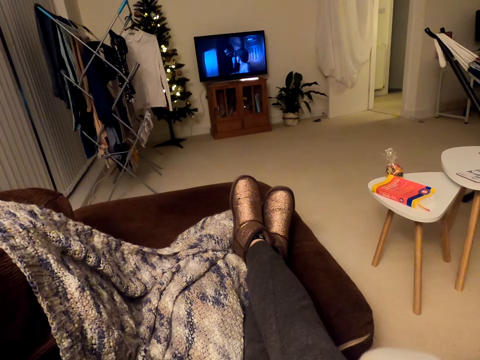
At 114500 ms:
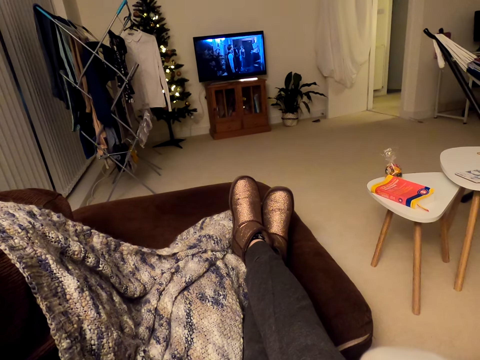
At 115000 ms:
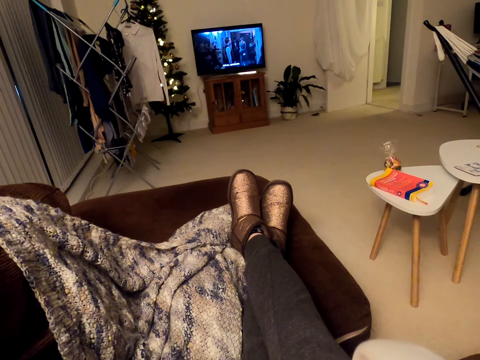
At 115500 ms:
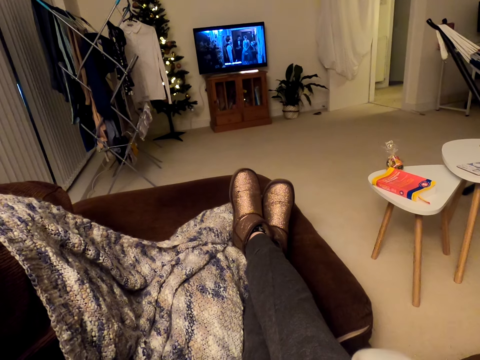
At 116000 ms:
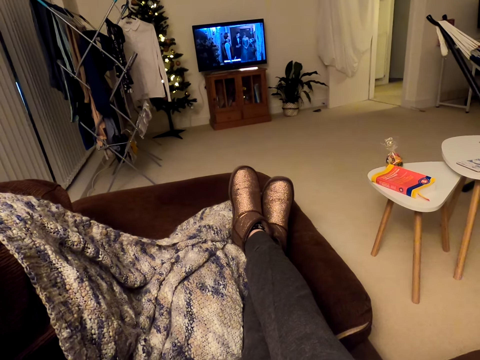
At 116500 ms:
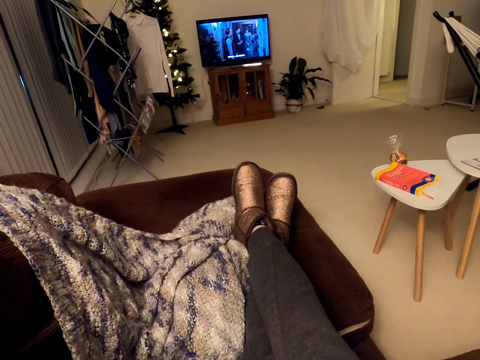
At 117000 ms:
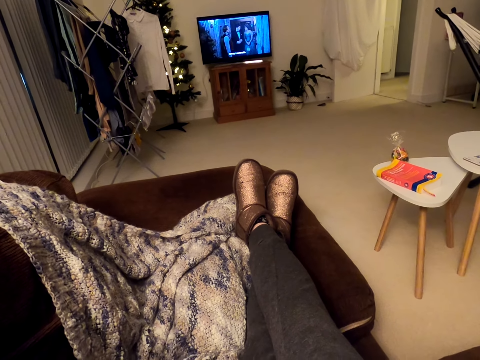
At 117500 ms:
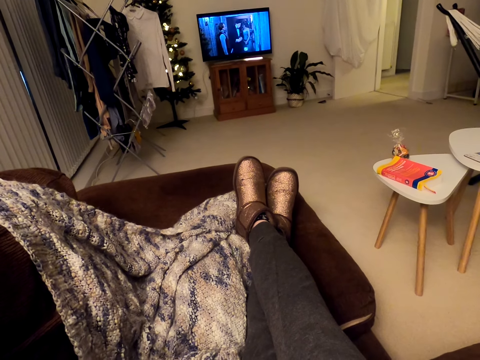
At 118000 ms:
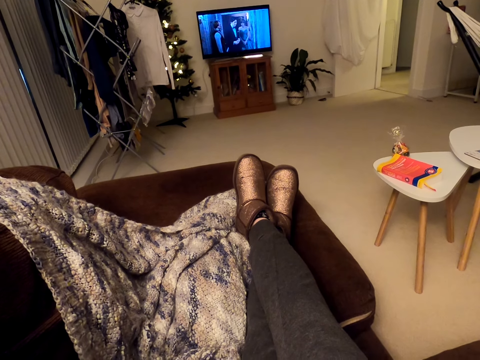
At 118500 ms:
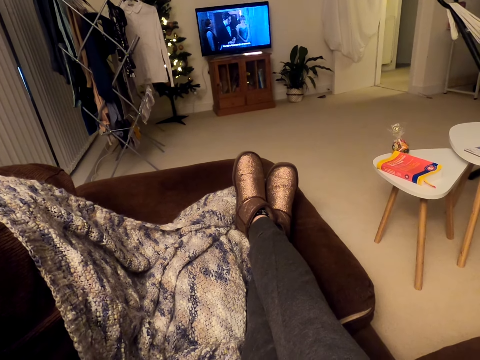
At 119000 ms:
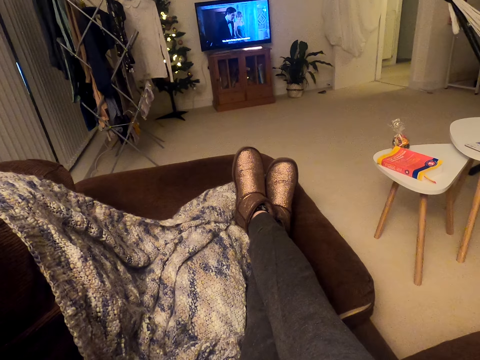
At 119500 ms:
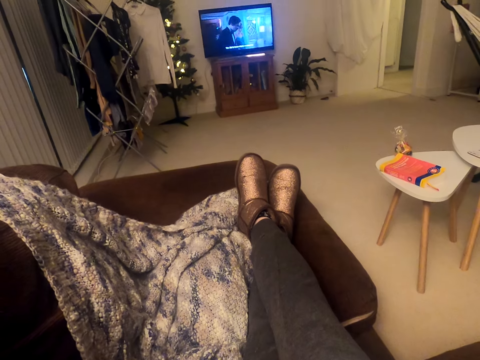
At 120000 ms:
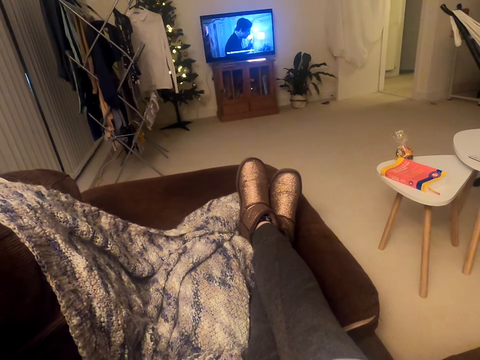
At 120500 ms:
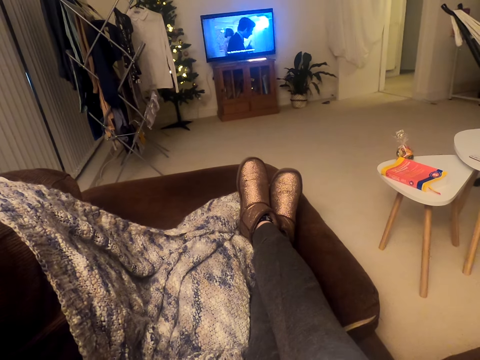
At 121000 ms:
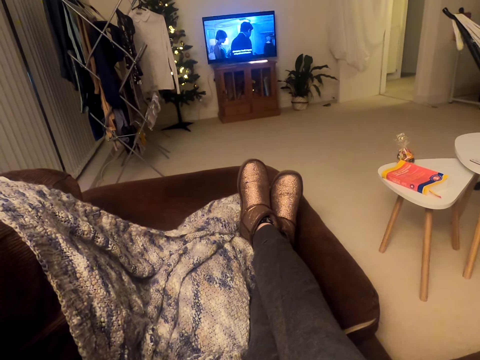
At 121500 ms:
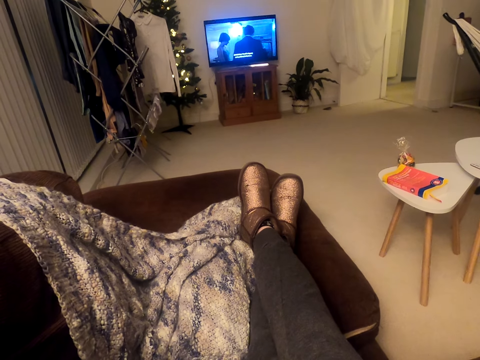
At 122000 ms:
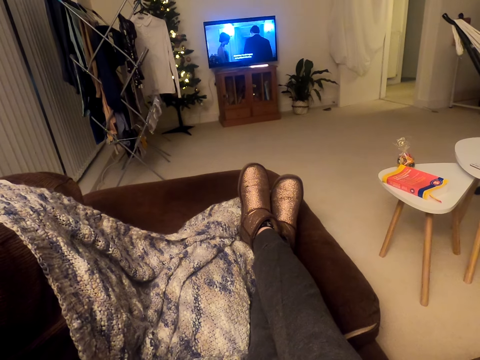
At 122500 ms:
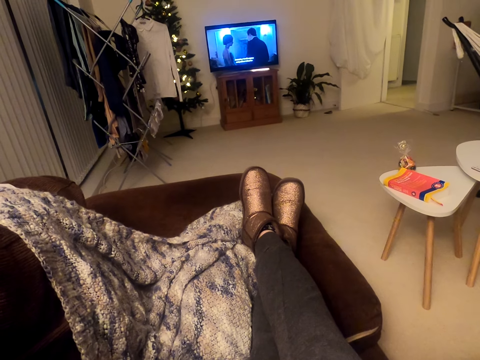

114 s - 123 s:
The camera wearer drinks coffee. They stare at the TV. They move the cup down.

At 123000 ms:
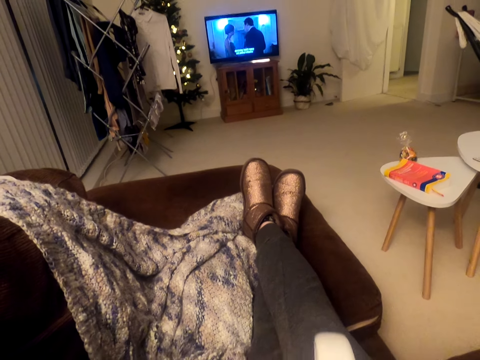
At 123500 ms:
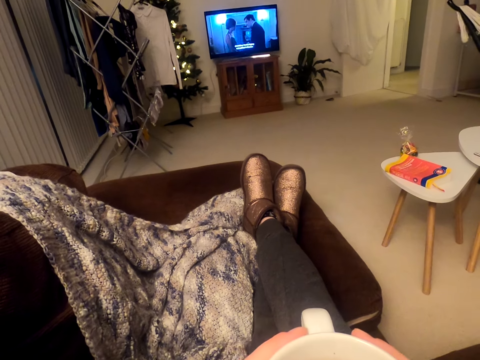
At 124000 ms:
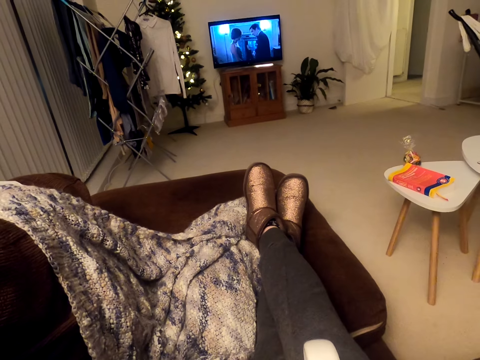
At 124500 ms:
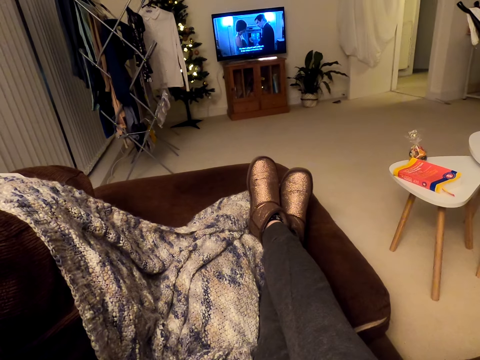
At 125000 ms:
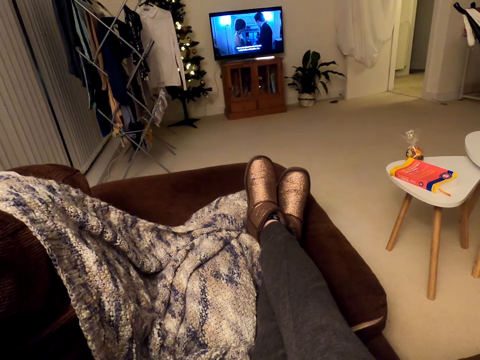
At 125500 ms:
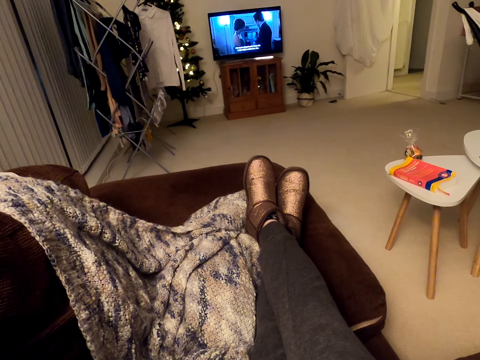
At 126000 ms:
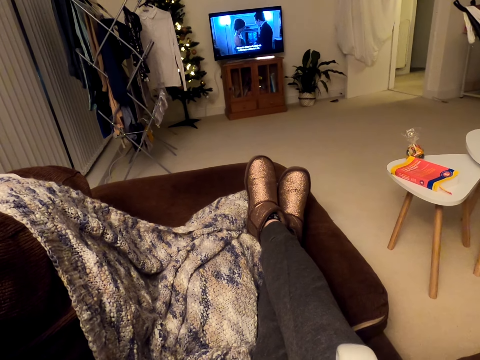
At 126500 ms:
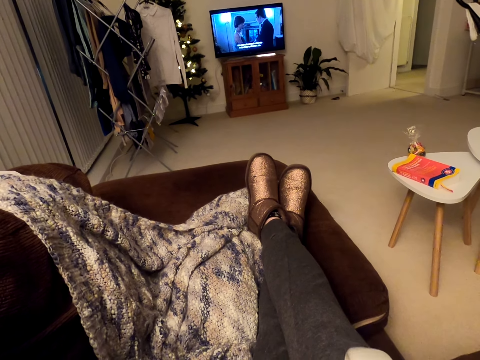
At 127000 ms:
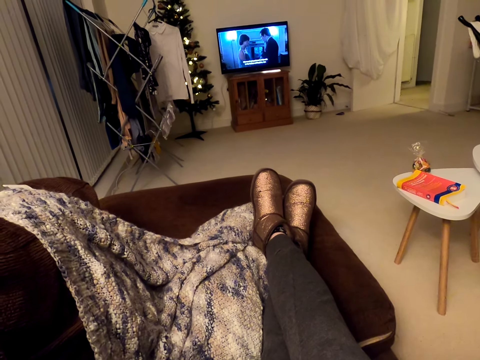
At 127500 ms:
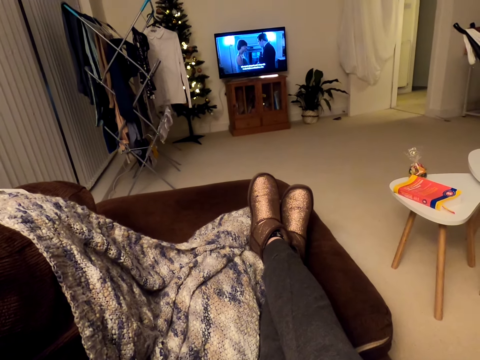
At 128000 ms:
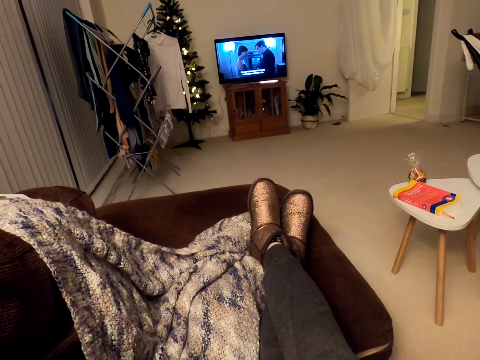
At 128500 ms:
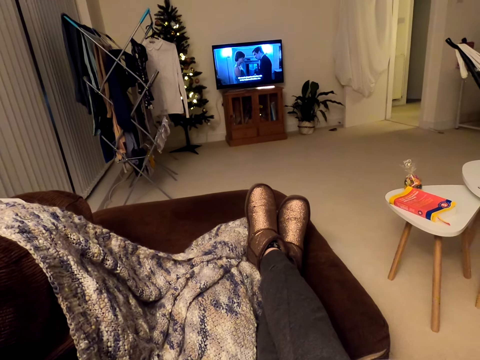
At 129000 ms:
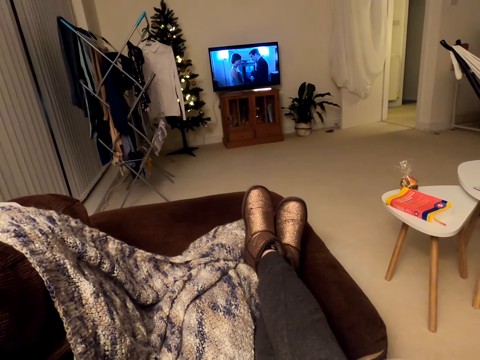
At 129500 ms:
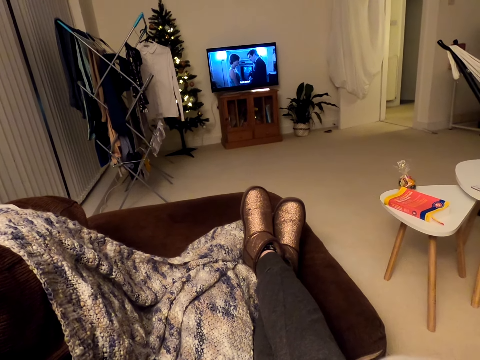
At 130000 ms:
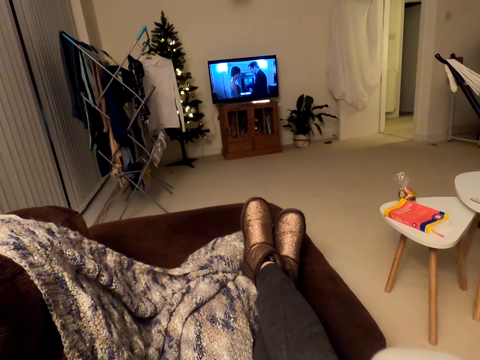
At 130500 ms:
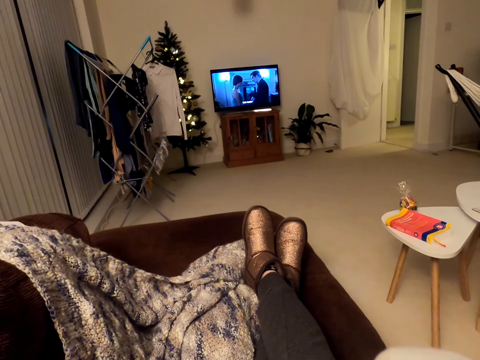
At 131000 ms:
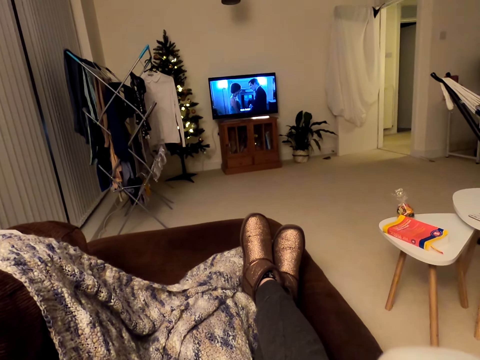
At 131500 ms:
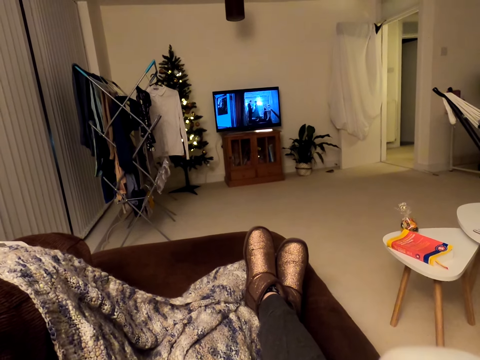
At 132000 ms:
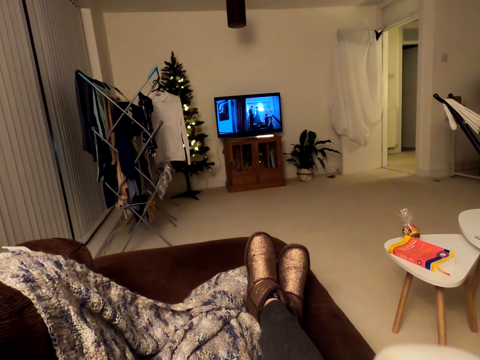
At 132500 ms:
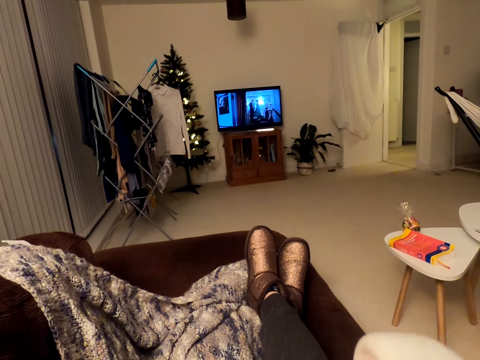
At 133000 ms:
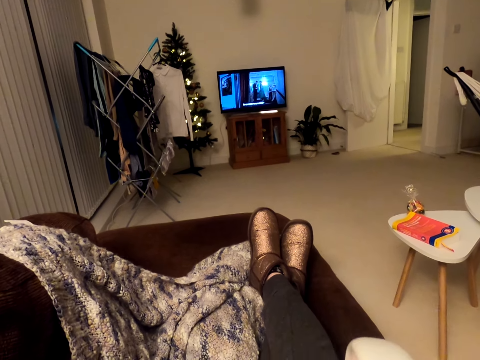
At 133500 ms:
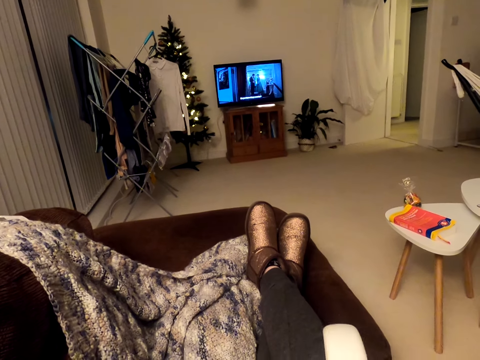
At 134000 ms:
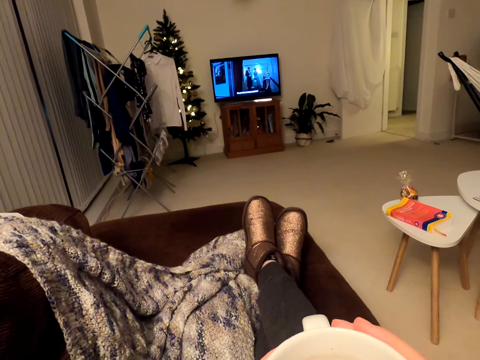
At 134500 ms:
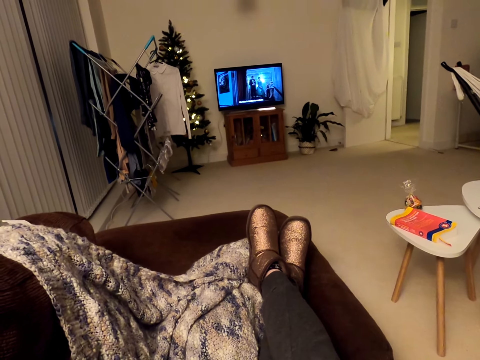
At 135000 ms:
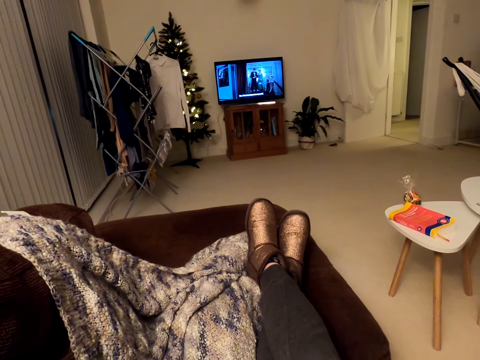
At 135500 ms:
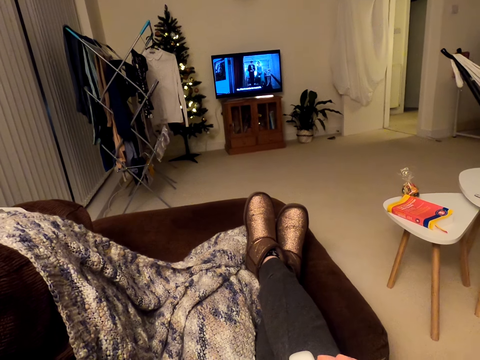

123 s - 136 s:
The camera wearer lifts the cup up and drinks coffee. They stare at the TV. They move the cup down. They hold the cup of coffee.

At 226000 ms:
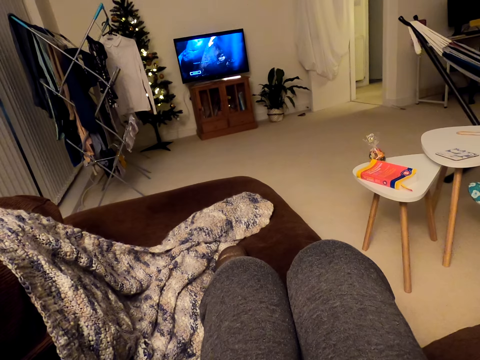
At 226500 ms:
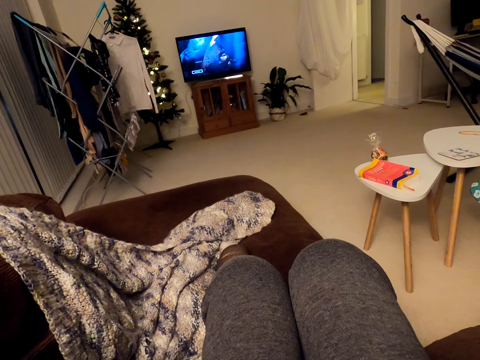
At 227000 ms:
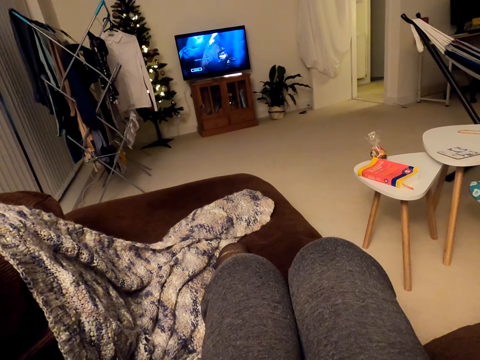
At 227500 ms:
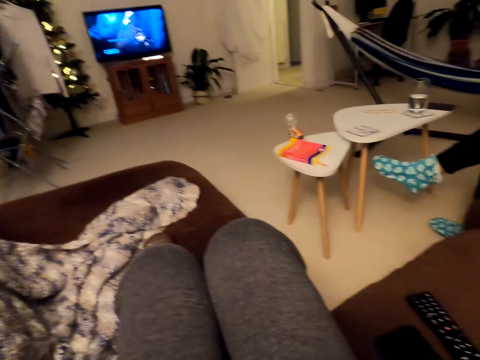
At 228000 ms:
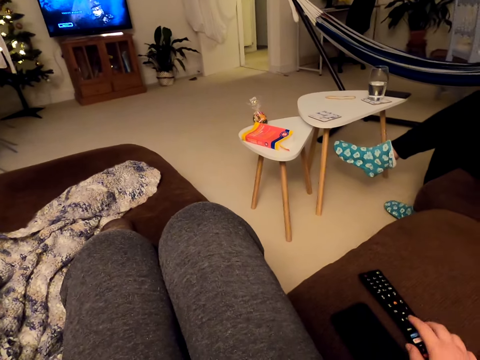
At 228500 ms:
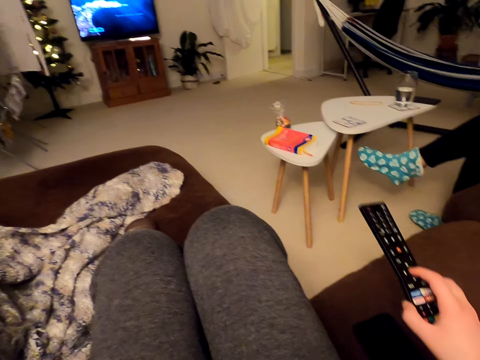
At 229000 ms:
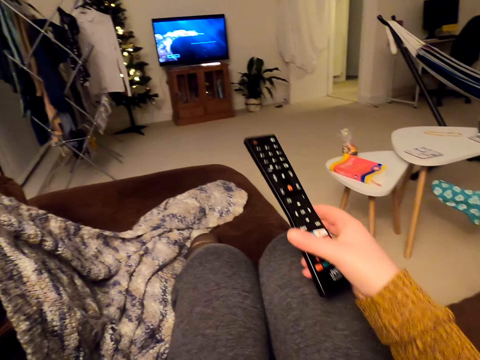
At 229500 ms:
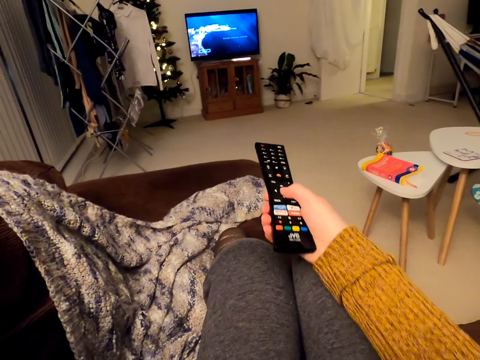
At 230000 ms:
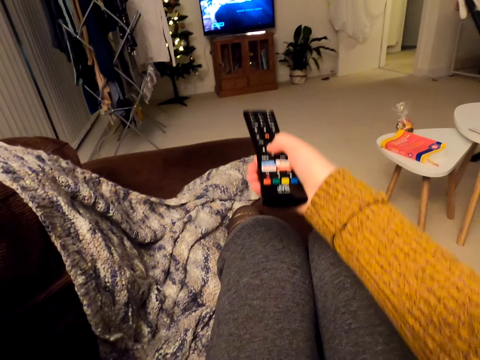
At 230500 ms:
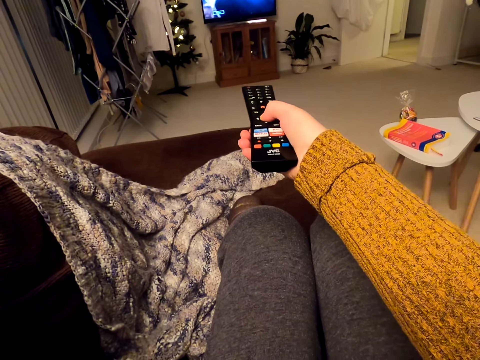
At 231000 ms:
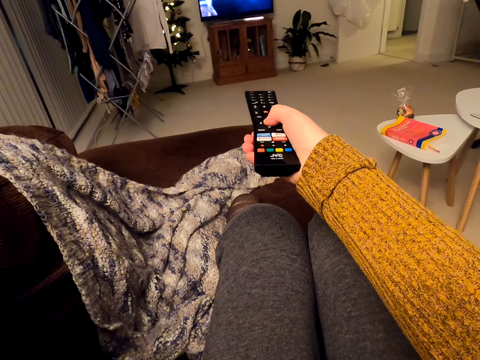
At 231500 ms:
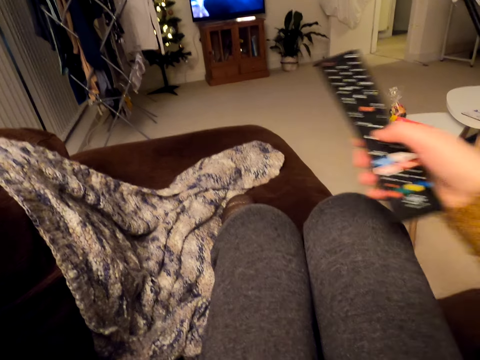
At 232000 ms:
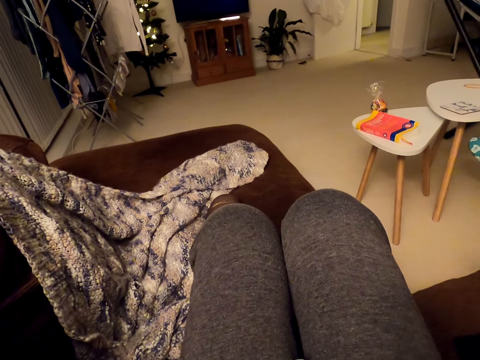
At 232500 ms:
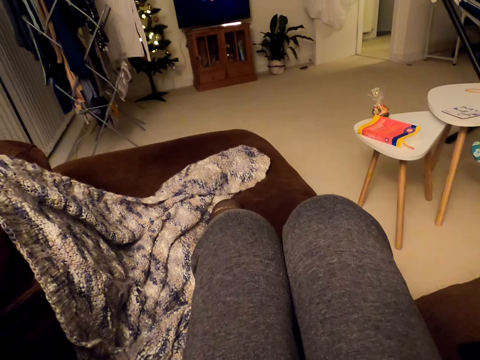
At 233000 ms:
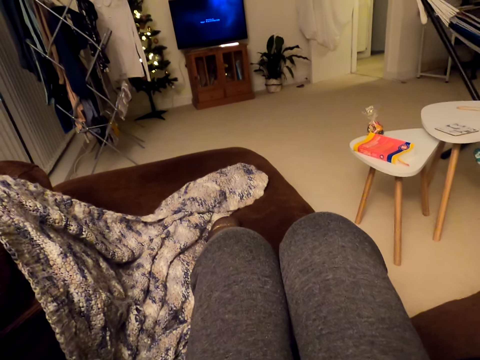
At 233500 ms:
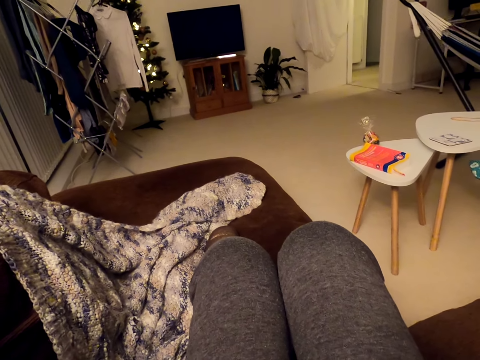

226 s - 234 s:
The camera wearer picks up a remote and uses the remote. They put off the TV and move the remote down.
